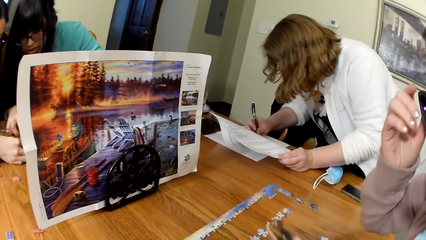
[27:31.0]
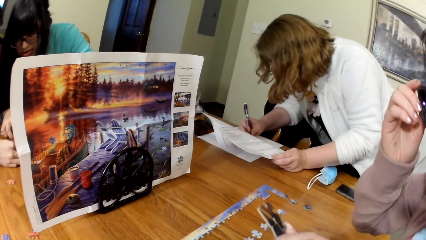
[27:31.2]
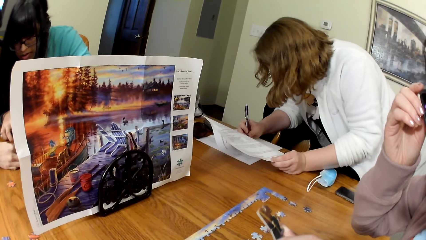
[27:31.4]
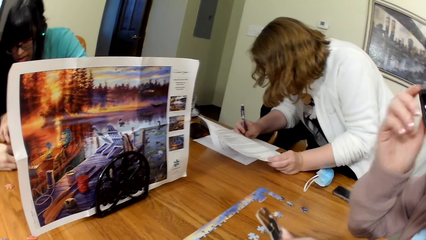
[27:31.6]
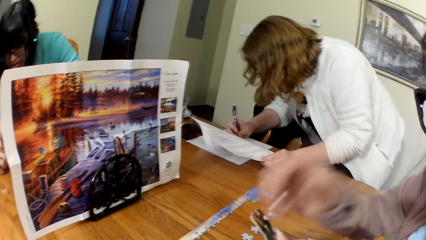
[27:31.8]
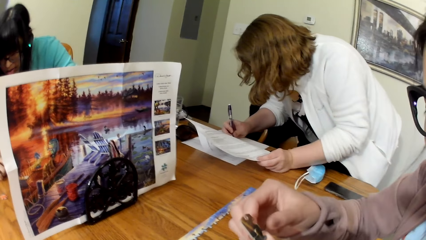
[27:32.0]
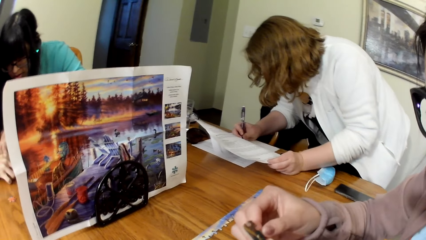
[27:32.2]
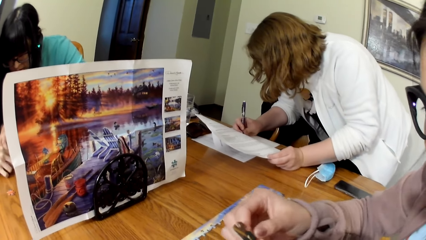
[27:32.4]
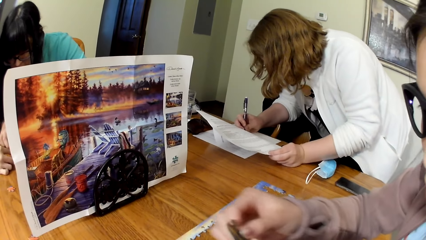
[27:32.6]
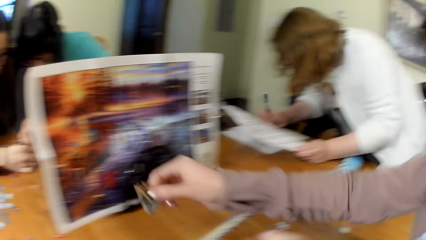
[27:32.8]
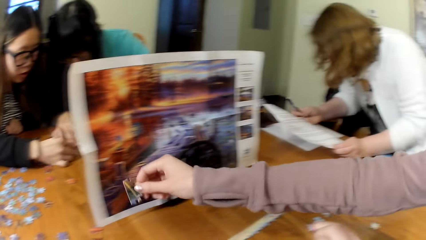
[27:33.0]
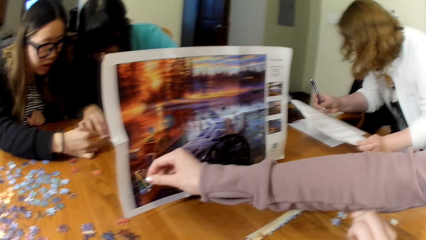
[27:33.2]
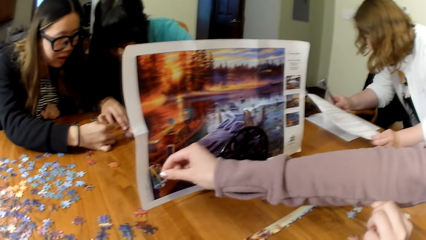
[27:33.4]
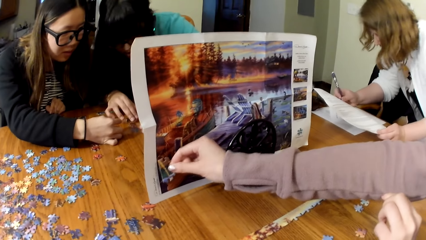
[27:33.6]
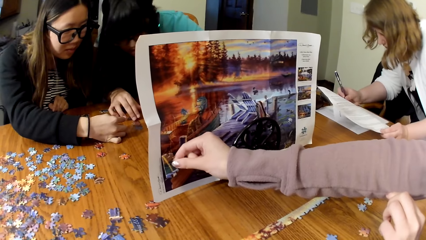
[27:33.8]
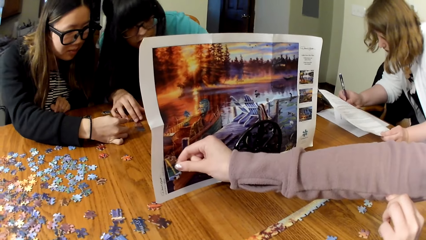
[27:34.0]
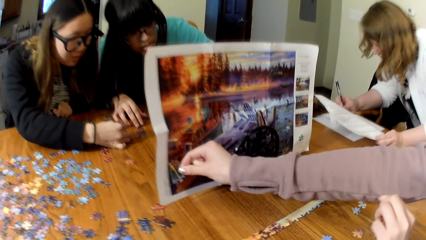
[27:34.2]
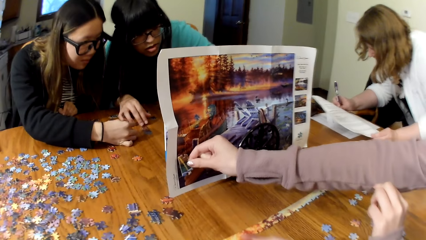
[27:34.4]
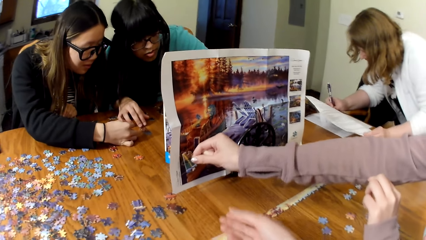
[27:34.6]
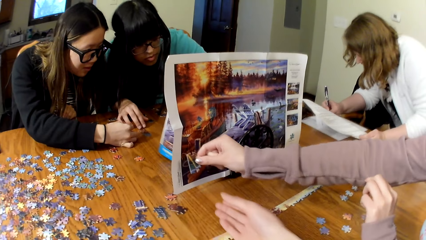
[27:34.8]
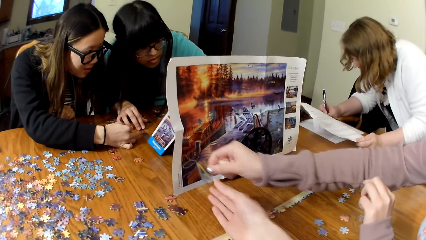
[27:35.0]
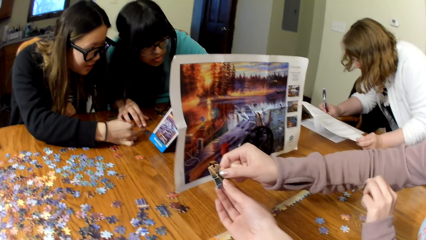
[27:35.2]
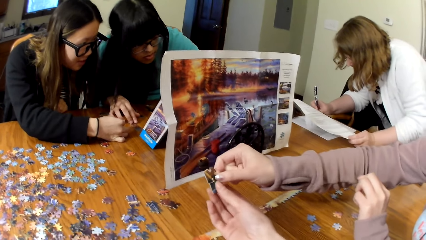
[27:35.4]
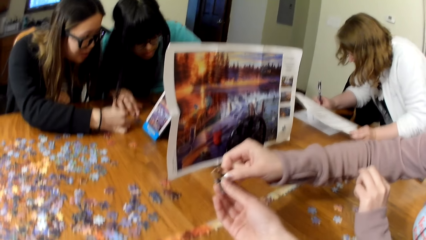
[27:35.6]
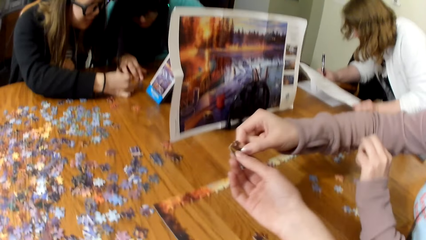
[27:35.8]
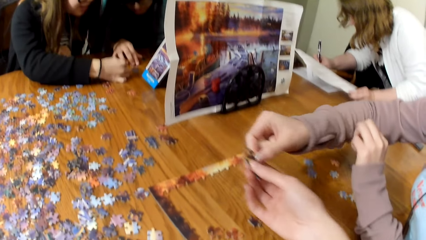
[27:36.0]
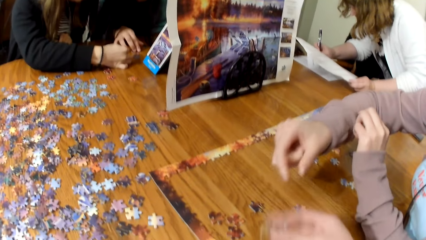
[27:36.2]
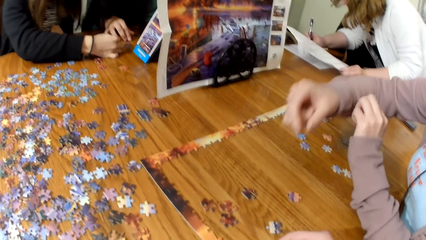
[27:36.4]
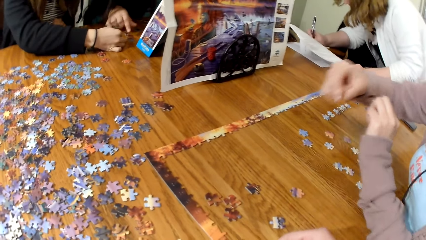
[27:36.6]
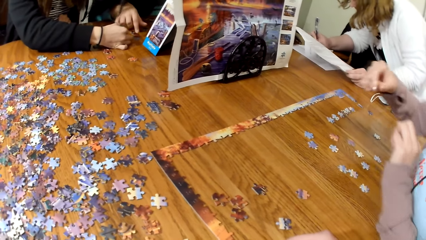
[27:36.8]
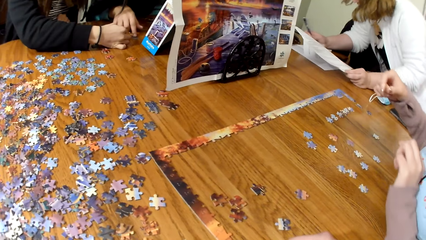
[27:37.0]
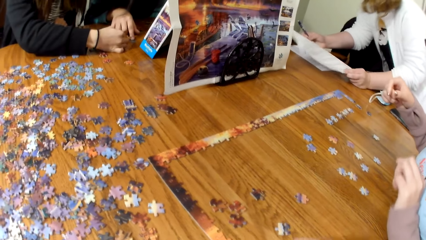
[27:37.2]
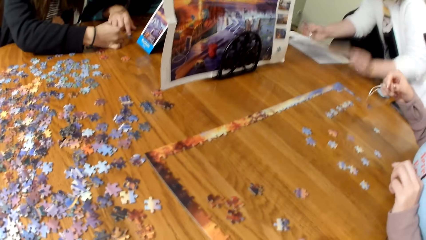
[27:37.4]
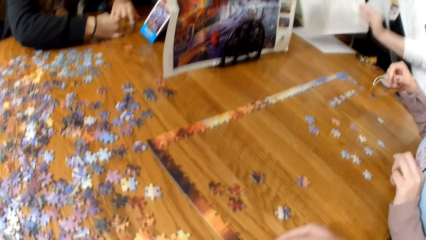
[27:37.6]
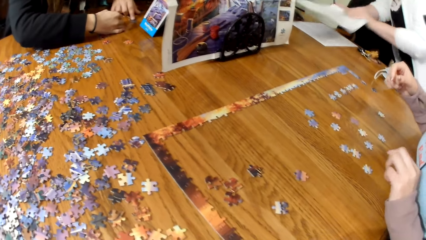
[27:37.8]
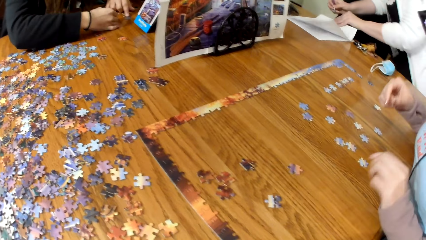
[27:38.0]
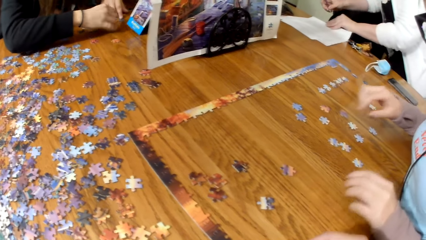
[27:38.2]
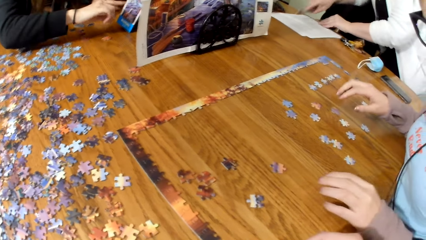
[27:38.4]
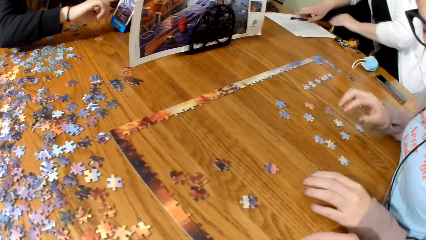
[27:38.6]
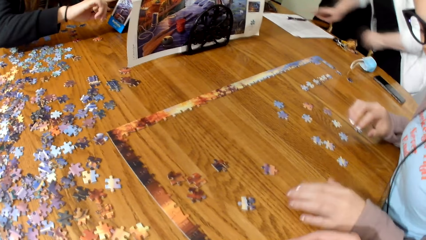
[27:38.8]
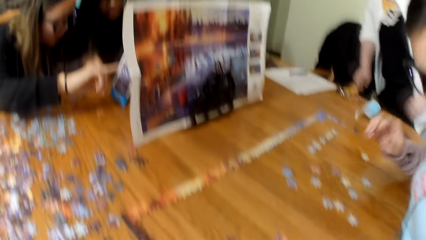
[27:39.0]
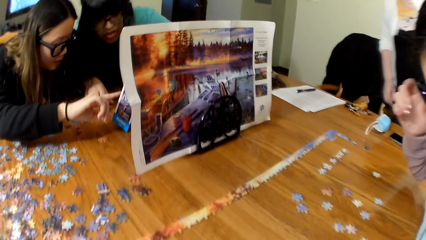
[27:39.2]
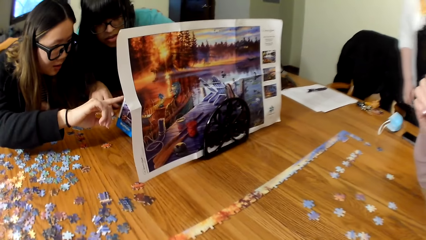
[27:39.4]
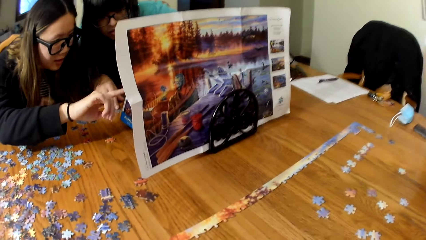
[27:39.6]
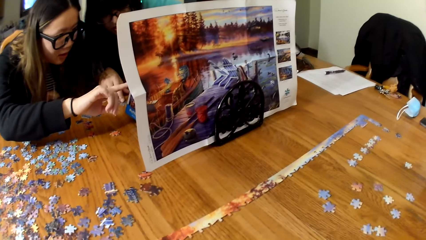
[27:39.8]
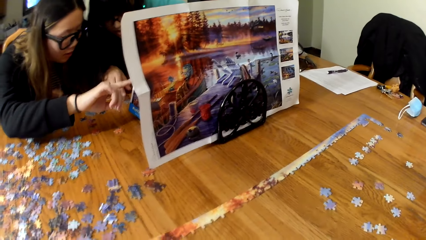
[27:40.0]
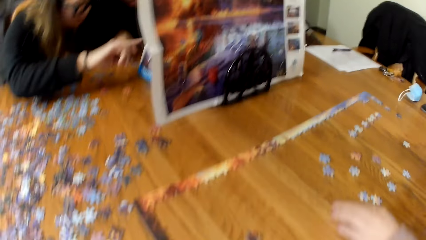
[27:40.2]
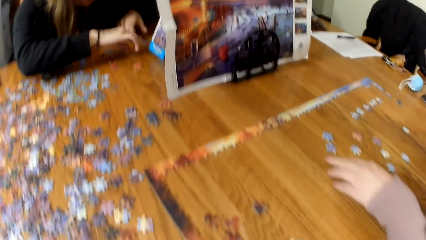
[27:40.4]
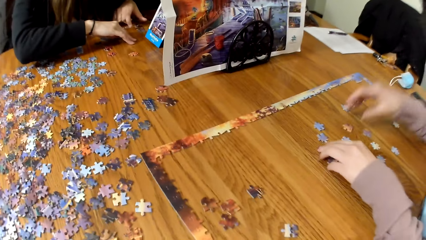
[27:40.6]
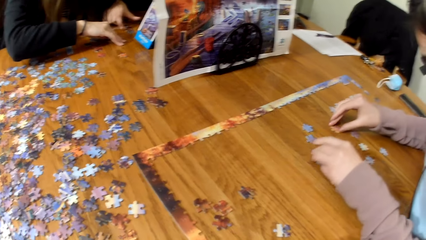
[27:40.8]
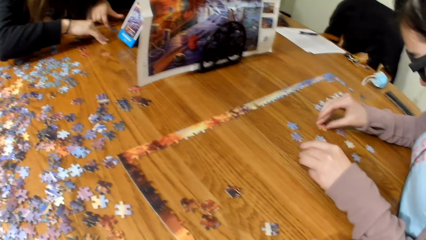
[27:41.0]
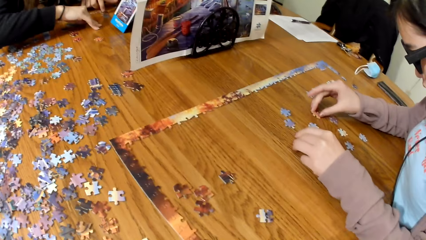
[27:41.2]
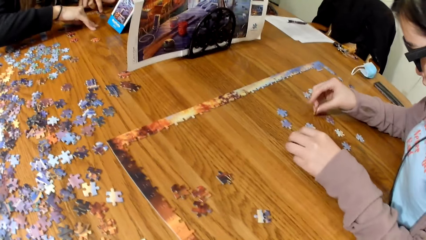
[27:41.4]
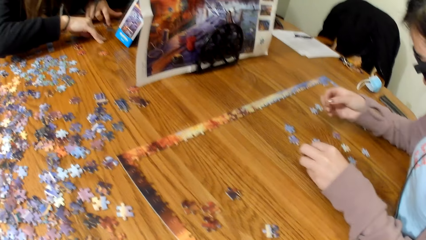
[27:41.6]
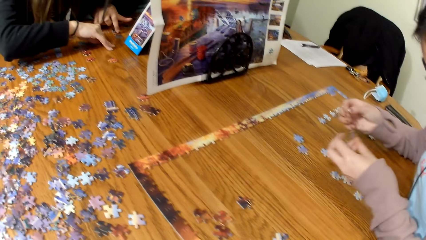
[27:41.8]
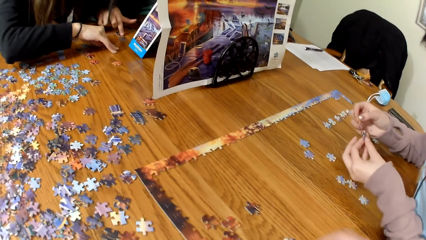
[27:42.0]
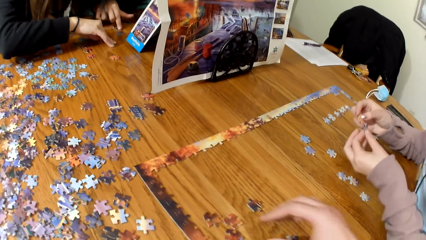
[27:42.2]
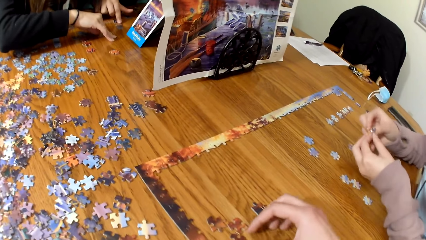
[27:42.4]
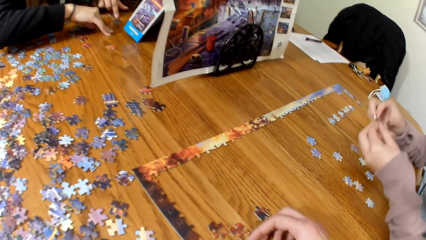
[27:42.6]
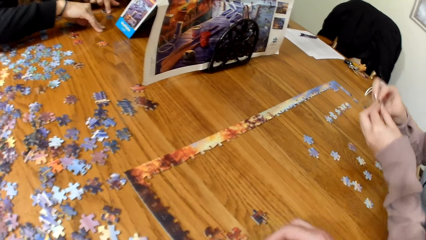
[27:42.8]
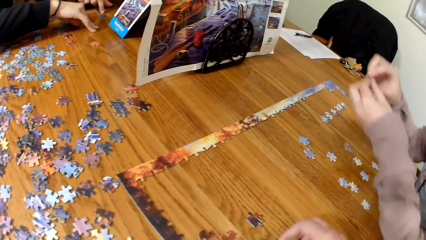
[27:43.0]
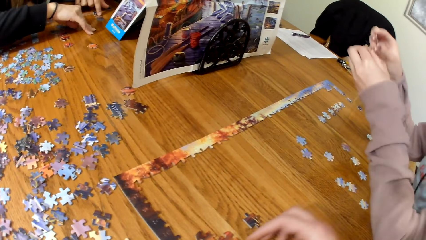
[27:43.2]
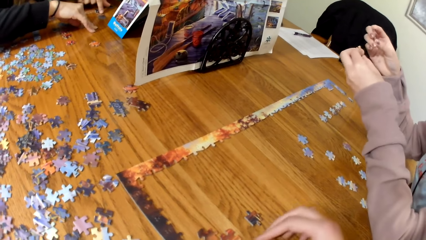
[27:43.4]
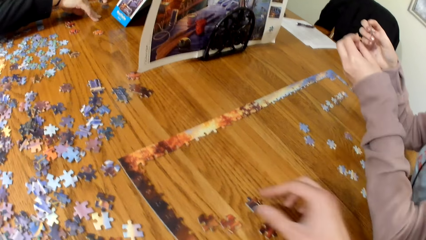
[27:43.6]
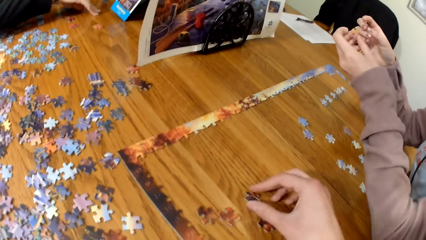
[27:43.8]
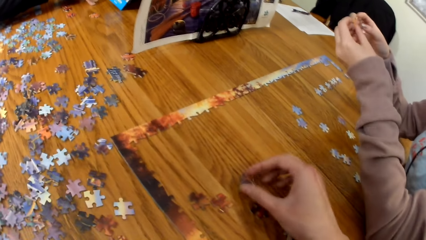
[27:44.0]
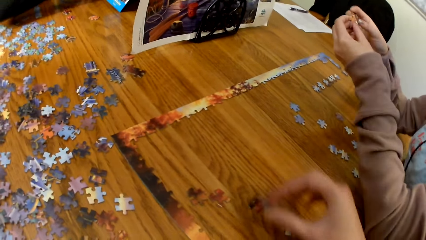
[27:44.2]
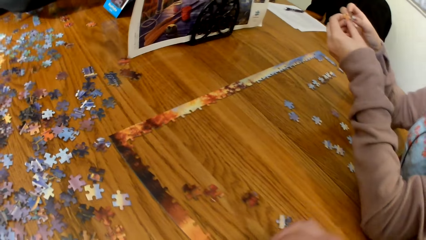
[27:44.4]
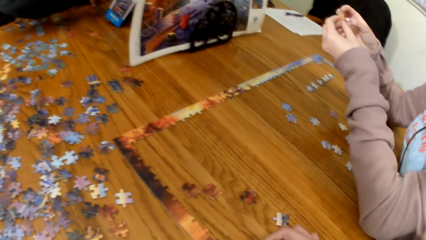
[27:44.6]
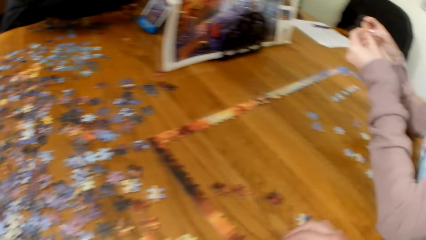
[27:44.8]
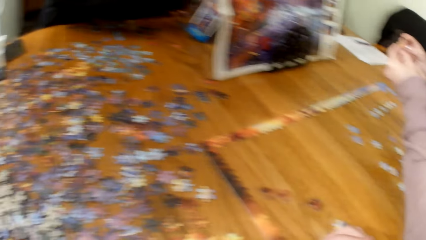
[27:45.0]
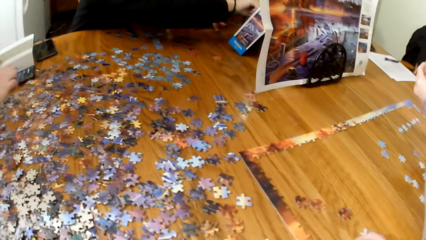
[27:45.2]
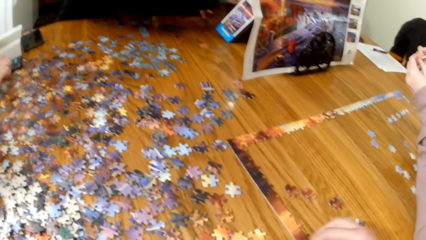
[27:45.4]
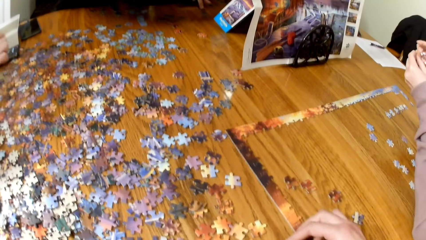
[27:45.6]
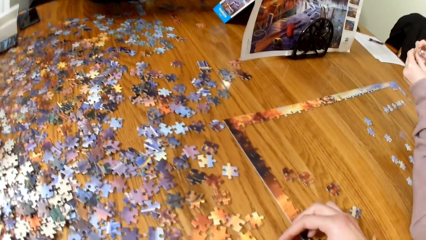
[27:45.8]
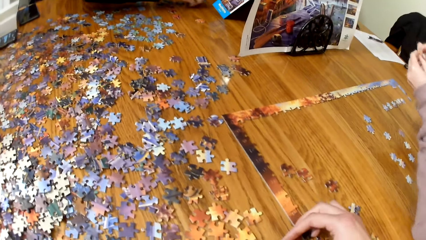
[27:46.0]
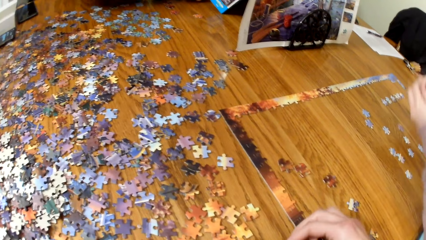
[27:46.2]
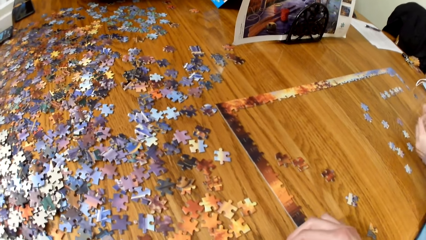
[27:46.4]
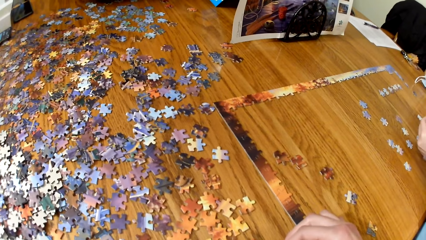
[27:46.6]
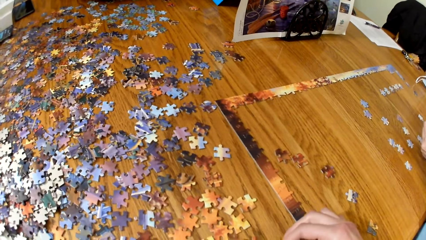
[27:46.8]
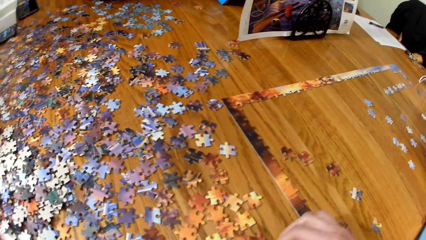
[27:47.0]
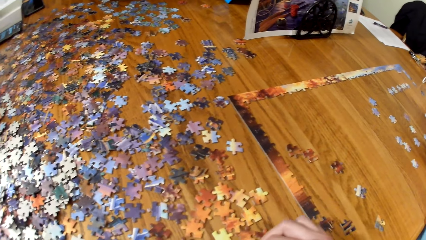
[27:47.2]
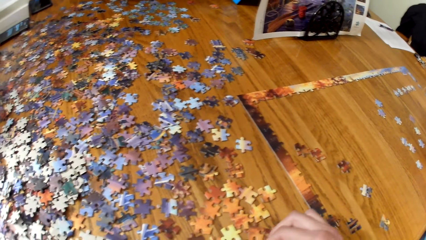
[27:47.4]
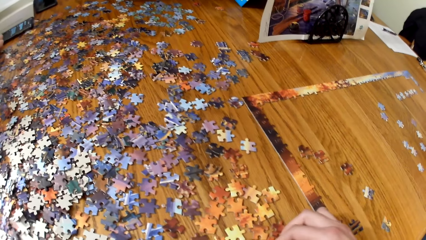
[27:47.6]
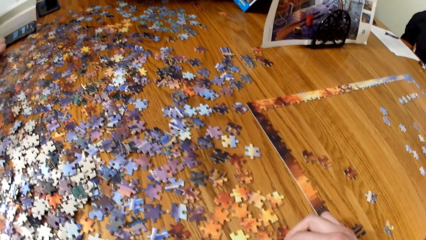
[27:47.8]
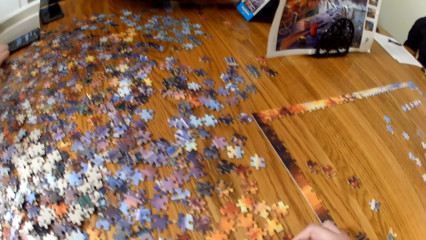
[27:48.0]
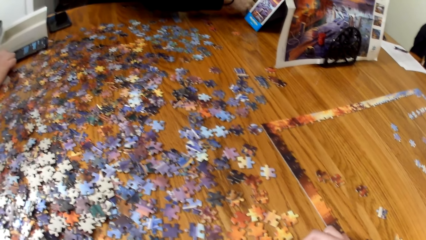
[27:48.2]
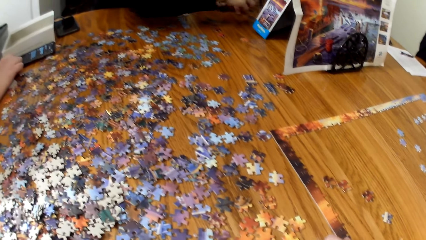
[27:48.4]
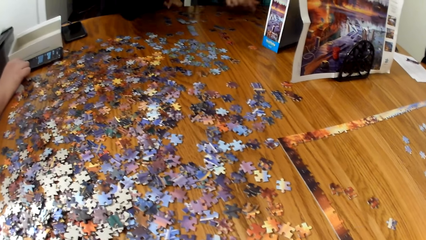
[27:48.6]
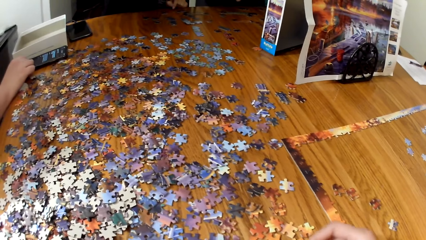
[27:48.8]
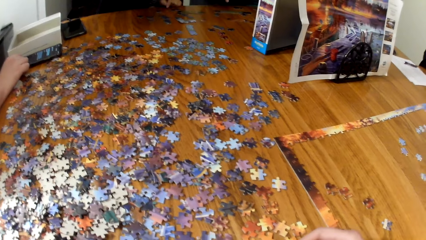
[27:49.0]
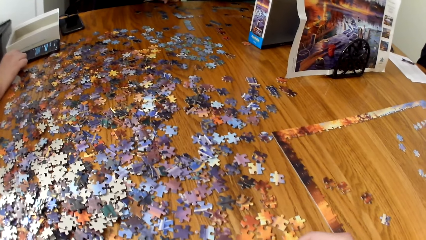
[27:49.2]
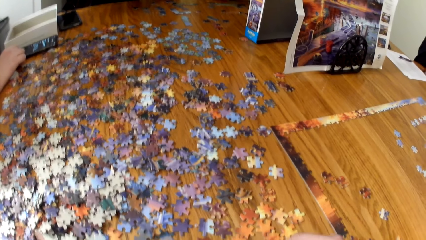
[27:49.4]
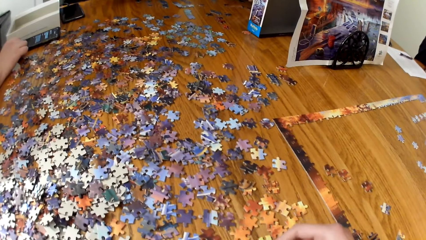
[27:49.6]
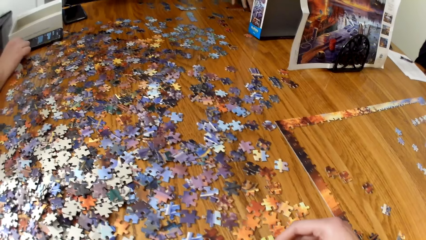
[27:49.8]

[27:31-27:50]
A woman touches her spectacles. A lady displays the puzzle card on the jigsaw puzzle board. The woman compares the paper with the other paper. The camera wearer picks the puzzle card from the lady. Another lady walks around the house. The woman makes the puzzle. The other lady scrolls a phone. The camera wearer picks the puzzle cards from the table. They make the puzzle.
